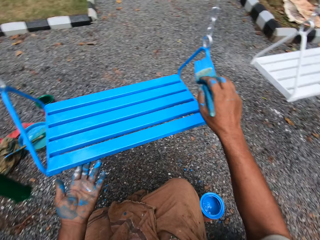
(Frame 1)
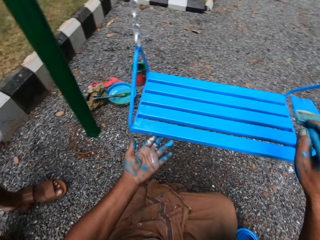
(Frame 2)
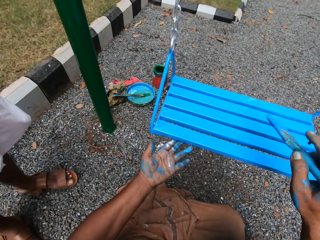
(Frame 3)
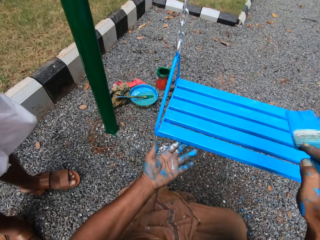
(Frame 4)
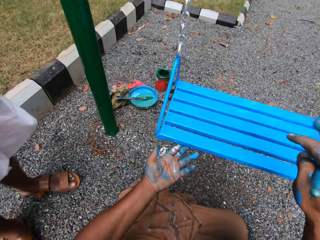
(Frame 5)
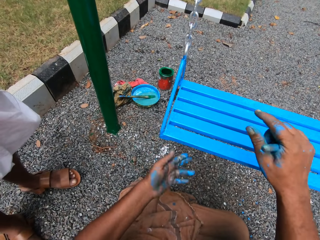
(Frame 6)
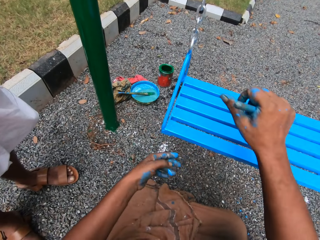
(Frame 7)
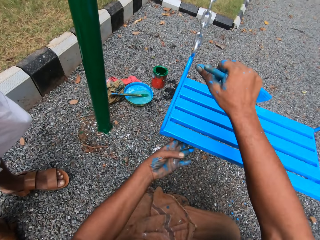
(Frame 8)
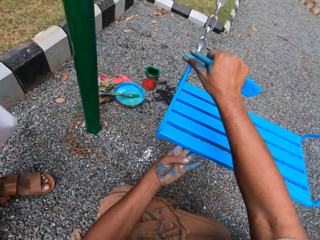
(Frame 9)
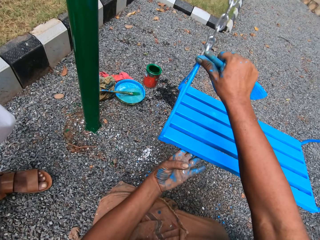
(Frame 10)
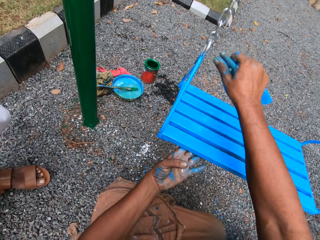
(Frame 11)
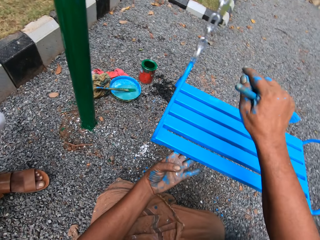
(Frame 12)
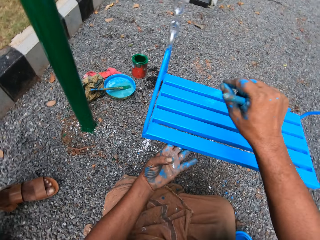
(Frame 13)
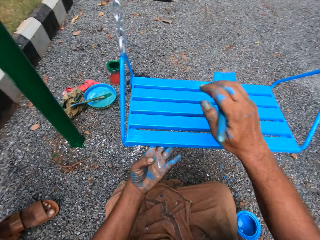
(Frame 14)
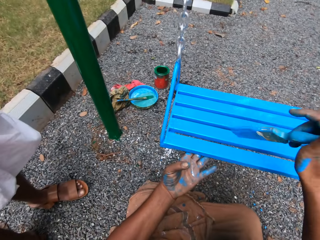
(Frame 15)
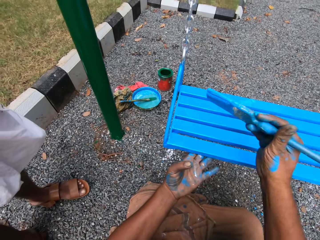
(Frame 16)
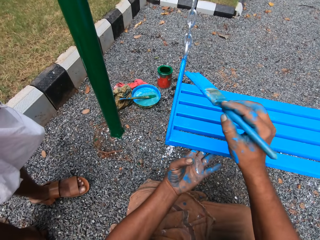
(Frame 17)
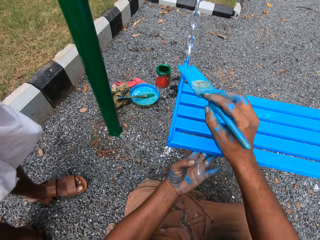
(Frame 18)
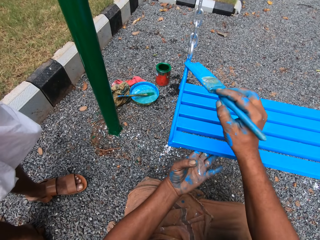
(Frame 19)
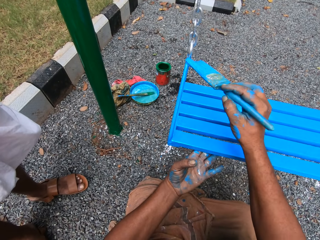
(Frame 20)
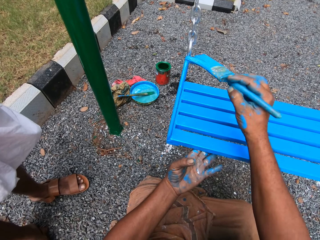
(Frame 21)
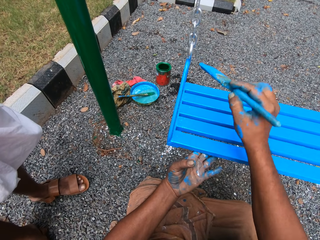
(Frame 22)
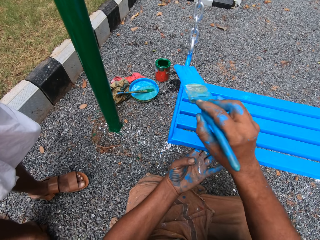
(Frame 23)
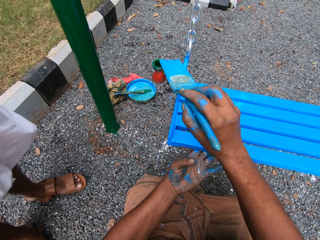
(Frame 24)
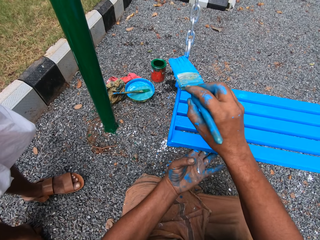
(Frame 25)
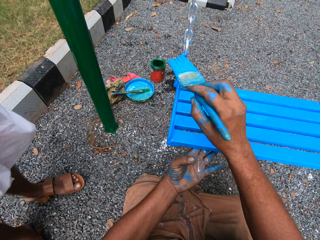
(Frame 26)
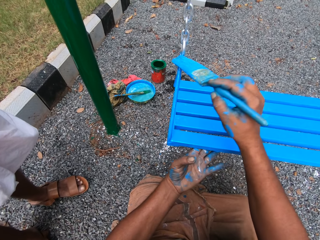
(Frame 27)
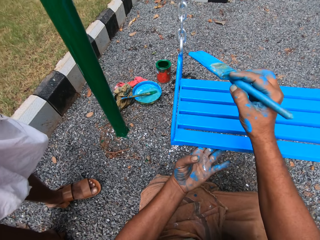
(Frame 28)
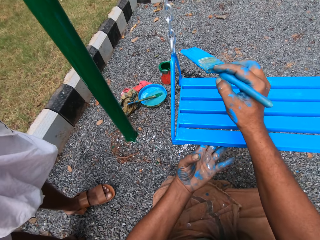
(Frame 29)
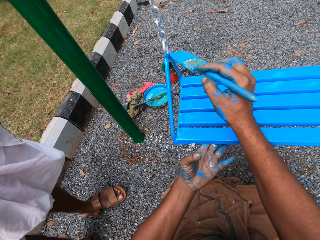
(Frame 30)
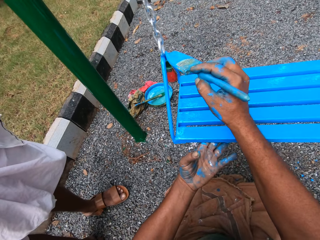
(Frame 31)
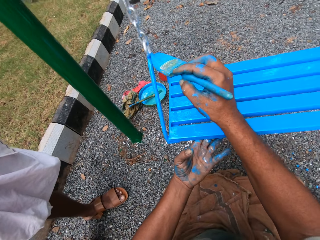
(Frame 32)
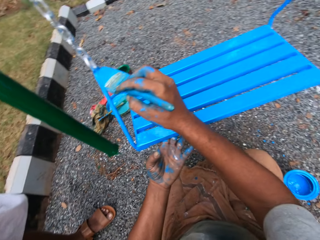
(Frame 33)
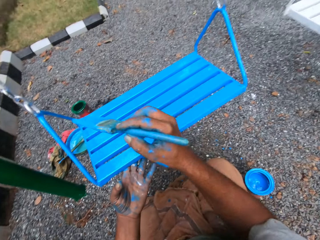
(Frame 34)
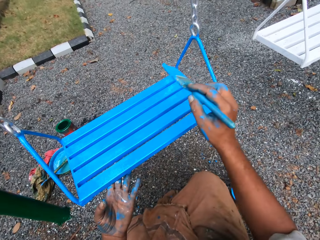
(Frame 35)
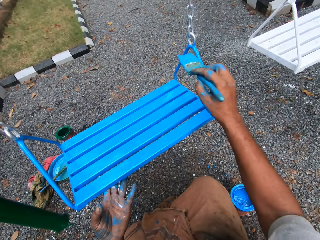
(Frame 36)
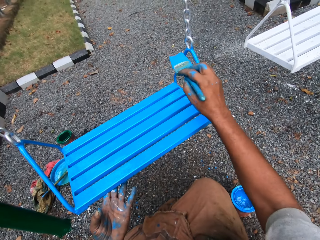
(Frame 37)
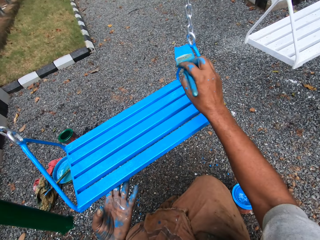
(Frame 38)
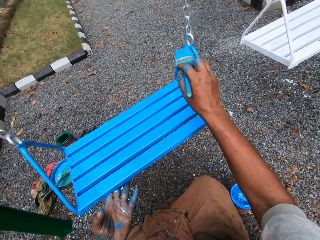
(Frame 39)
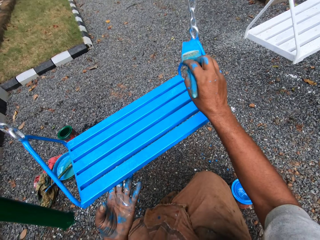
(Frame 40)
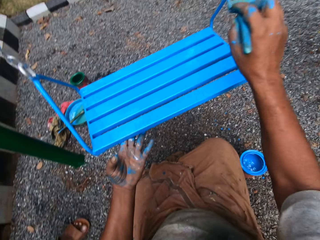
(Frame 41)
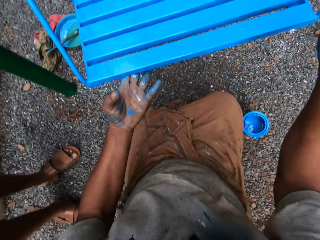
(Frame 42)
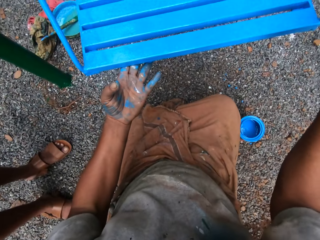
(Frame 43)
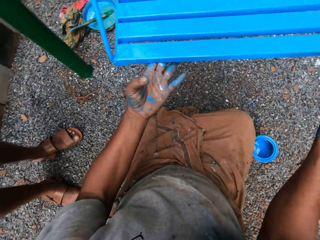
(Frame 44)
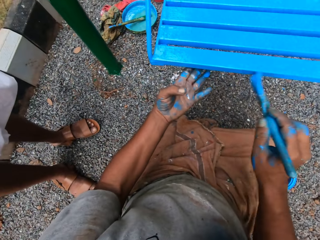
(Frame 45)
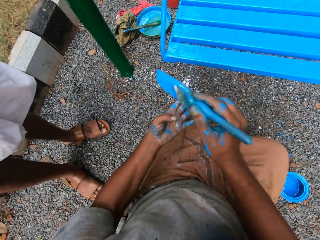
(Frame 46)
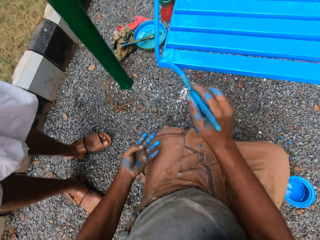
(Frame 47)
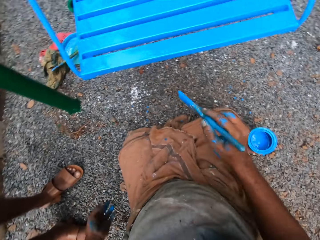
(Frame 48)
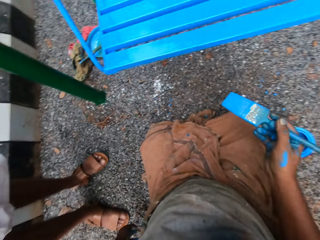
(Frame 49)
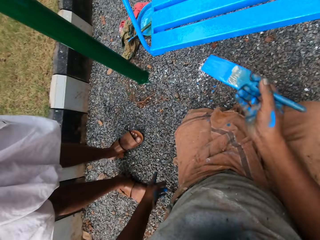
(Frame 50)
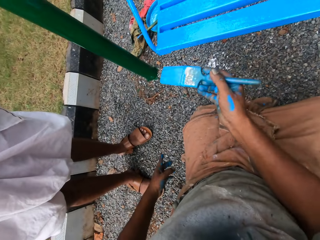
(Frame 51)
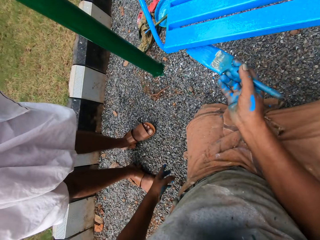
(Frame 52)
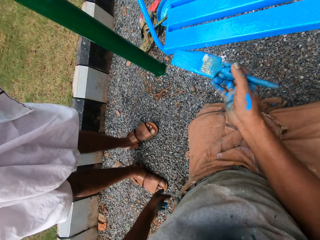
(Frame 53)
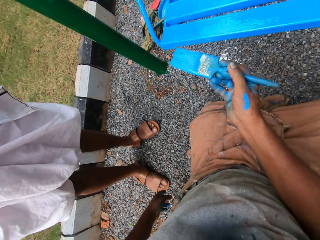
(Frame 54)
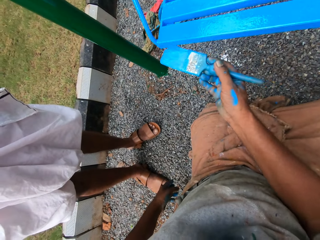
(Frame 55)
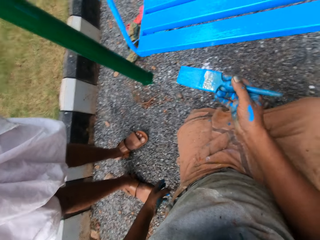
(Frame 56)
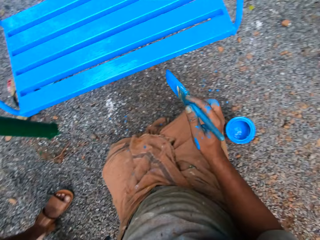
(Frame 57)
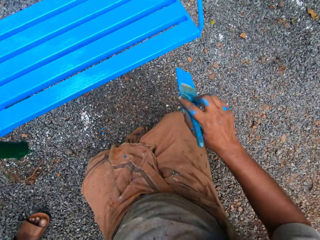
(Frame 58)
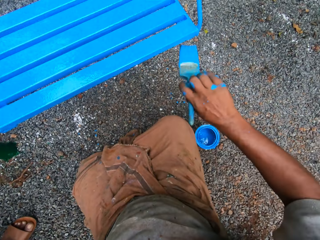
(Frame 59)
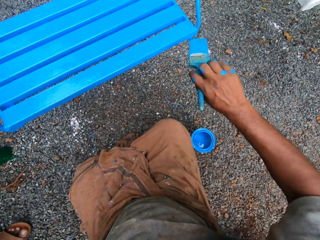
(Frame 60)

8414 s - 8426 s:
The camera wearer touches the swing fastener on the swing set with his right hand. He paints the swing fastener on the swing set with the paint brush in his right hand. He does so again. He paints the swing seat on the swing set with the paint brush in his right hand.

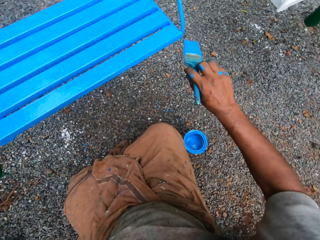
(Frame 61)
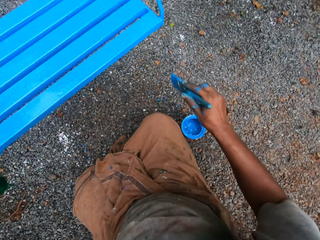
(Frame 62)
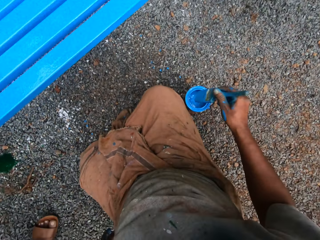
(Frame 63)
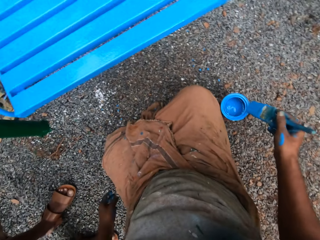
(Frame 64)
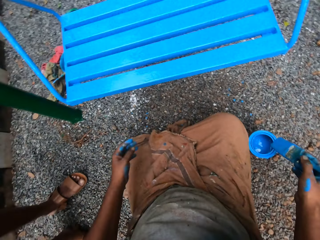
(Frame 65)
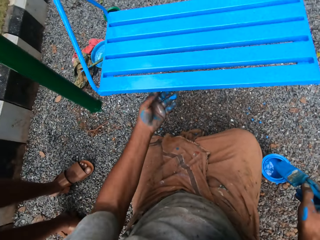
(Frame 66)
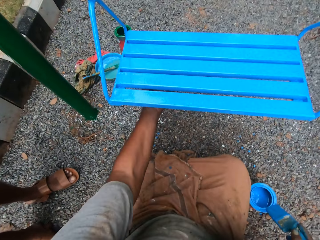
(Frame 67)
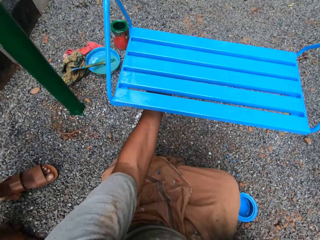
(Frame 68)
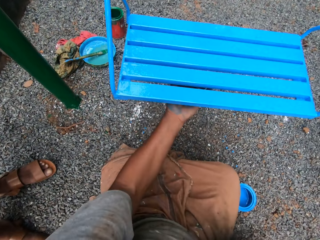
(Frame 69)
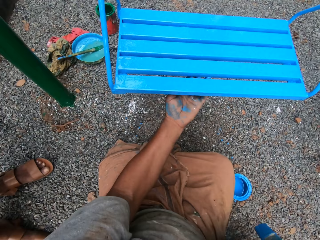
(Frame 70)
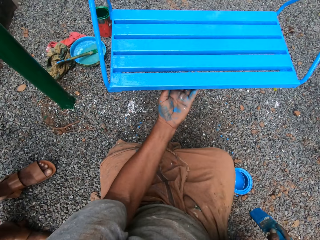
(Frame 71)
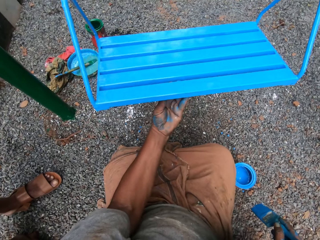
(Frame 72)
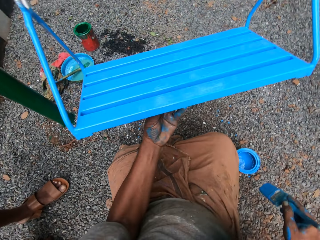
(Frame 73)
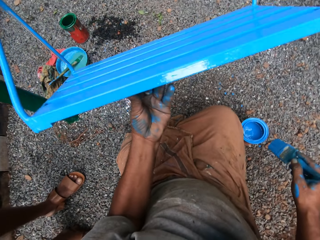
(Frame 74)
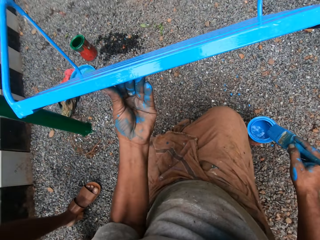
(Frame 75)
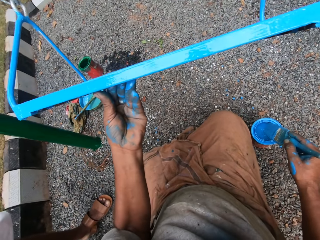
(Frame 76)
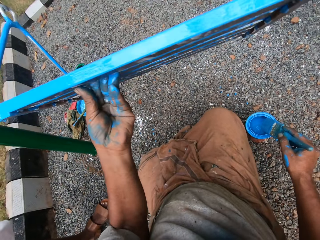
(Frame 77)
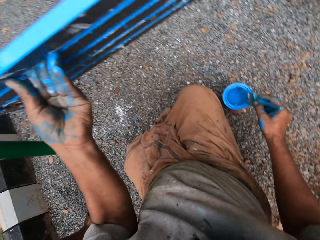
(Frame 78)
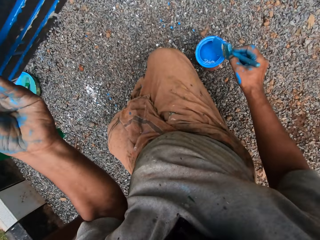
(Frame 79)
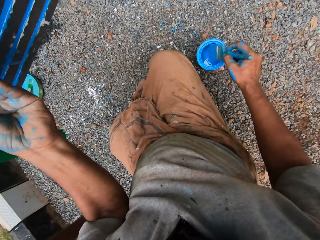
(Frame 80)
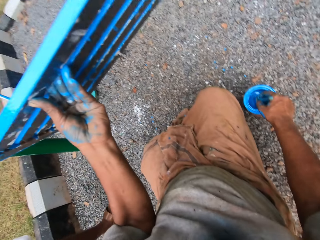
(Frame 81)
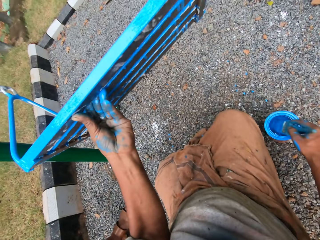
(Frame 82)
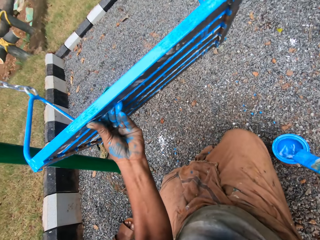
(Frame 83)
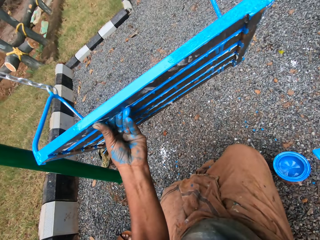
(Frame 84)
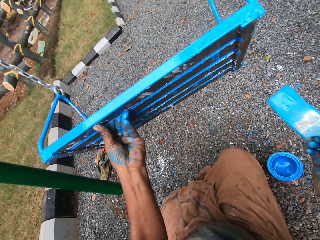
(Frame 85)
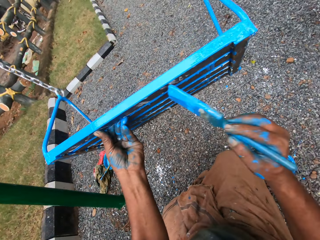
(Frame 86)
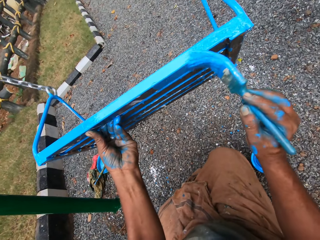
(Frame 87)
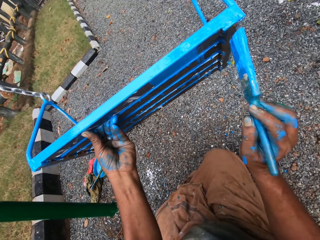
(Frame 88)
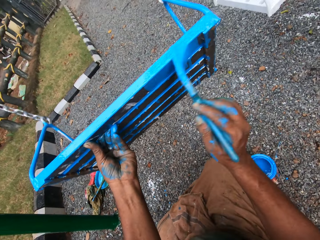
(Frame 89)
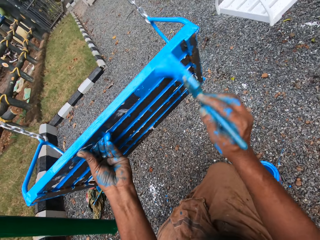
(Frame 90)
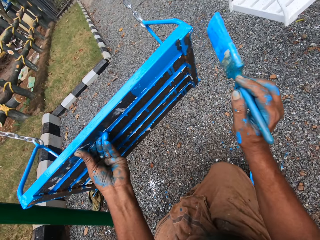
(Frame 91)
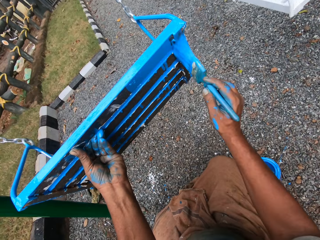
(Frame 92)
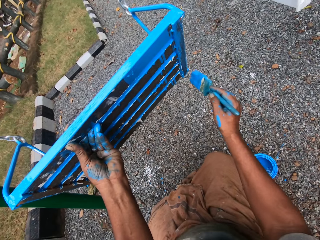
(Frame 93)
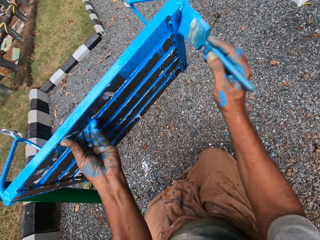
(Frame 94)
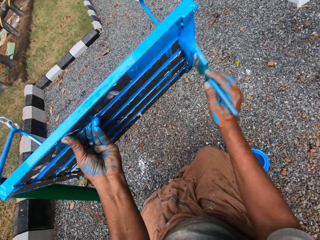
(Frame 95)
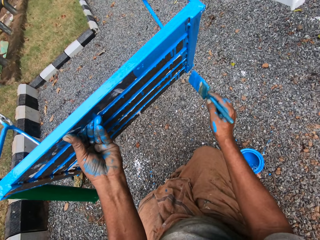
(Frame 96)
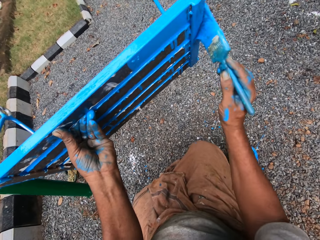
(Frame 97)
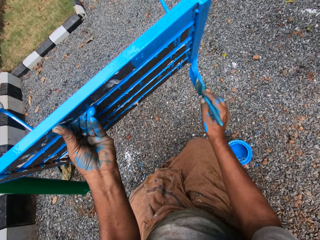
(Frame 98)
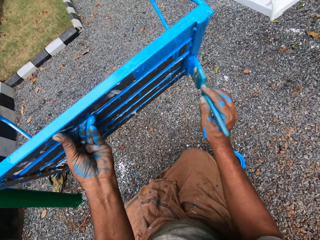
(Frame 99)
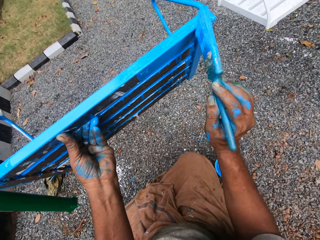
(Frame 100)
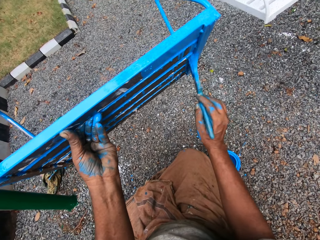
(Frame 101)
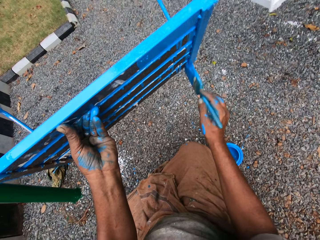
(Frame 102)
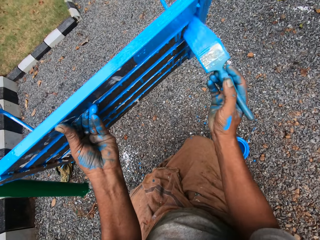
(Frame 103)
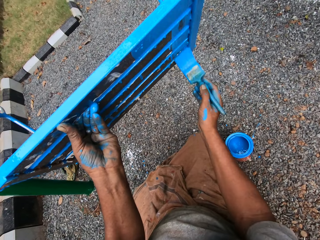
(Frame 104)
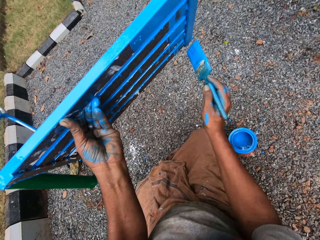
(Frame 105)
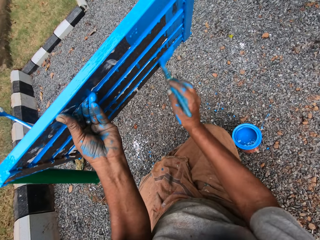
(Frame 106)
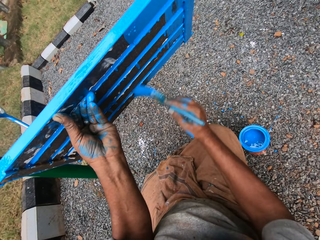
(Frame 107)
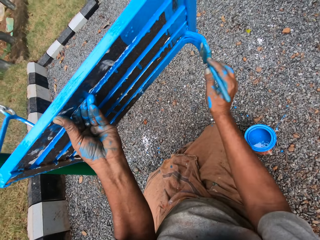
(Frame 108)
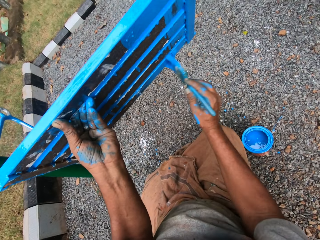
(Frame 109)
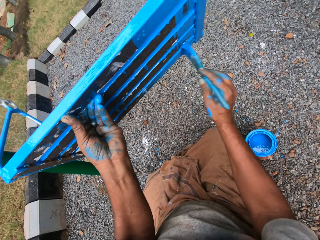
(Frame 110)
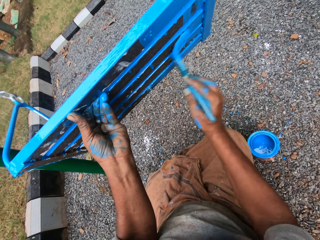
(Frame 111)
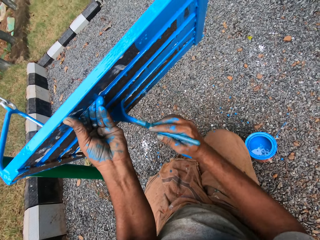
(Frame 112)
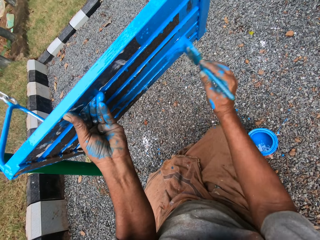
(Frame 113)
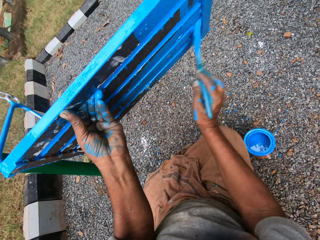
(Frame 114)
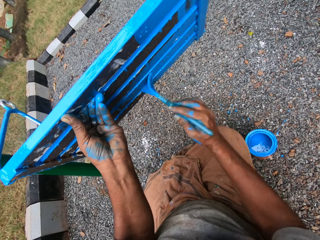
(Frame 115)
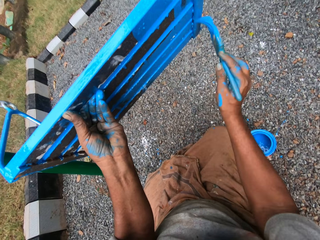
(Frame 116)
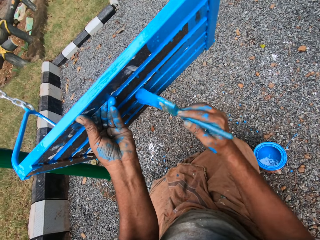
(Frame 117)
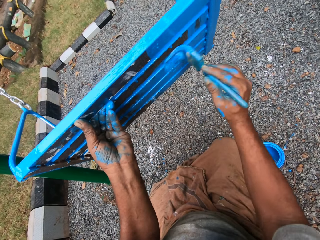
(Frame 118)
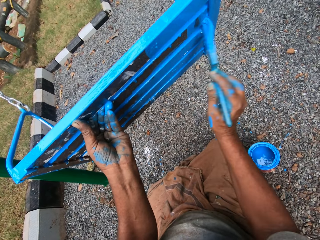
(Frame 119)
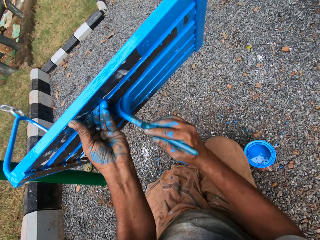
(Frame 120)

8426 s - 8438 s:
The camera wearer adjusts the swing seat on the swing set with his left hand. He touches the base of the swing with his left hand. He dips the paint brush in his right hand into the can of paint on the ground. He lifts the swing. He wipes the paint brush in his right hand on the edge of the can of paint on the ground. He paints the swing seat on the swing set with the paint brush in his right hand while talking to someone.
